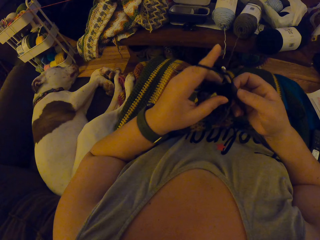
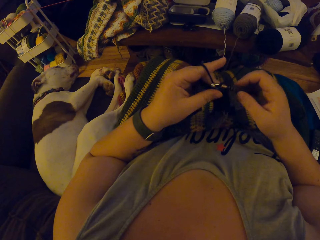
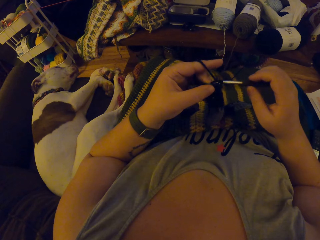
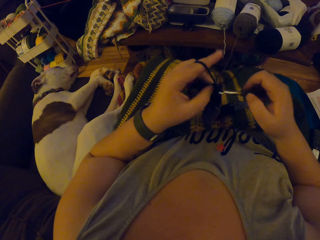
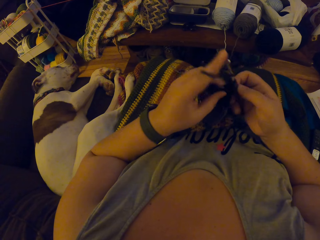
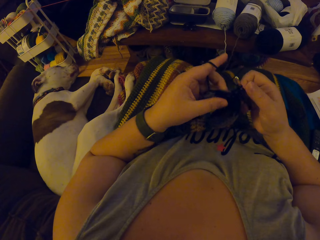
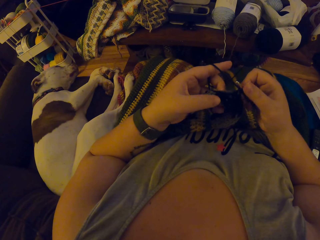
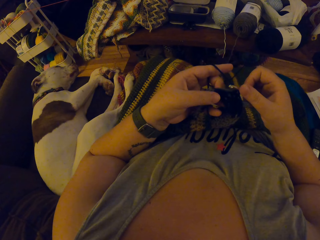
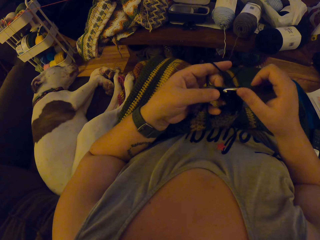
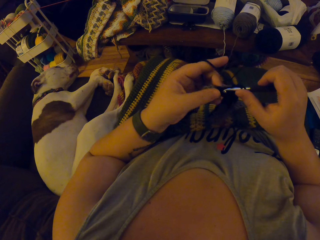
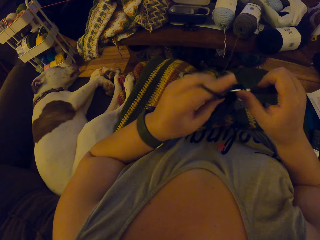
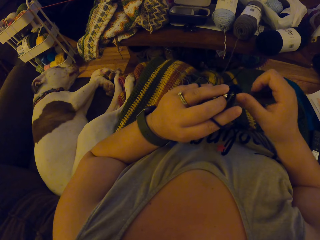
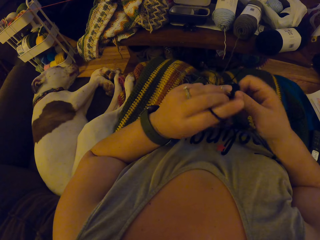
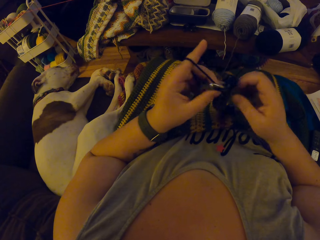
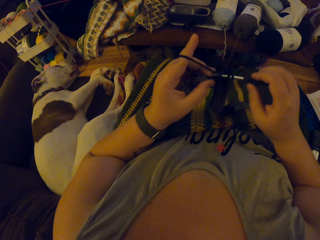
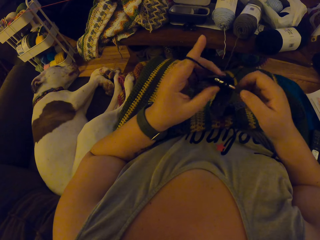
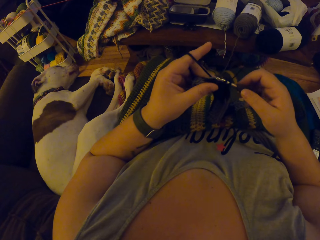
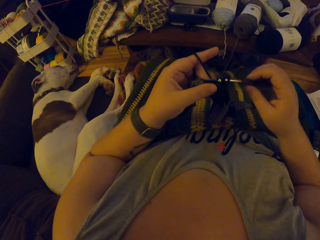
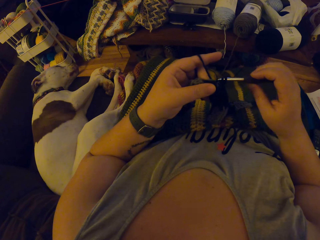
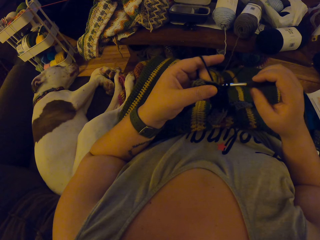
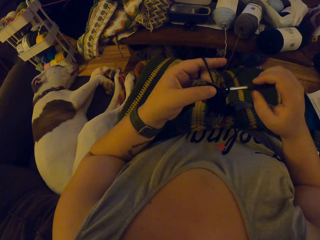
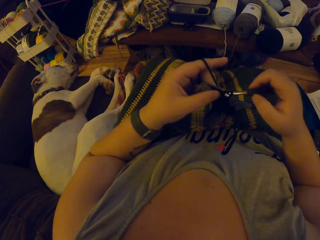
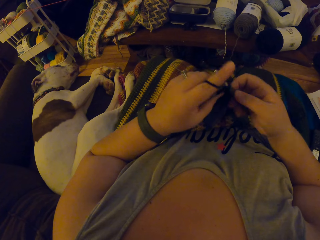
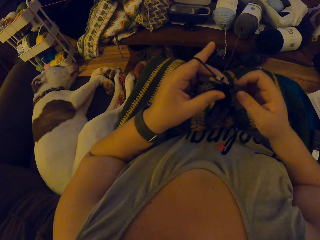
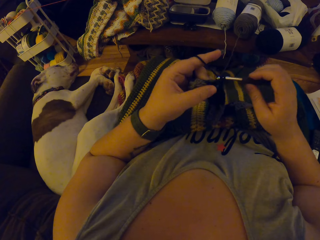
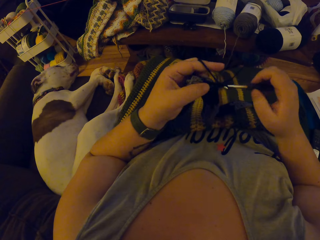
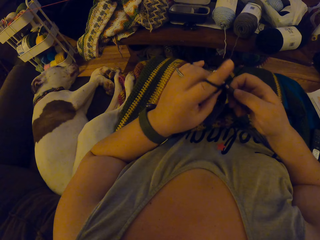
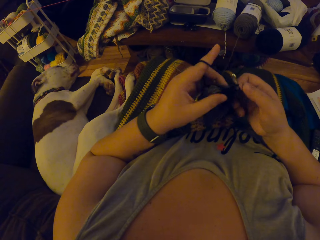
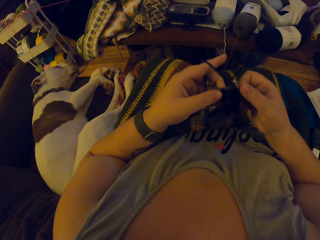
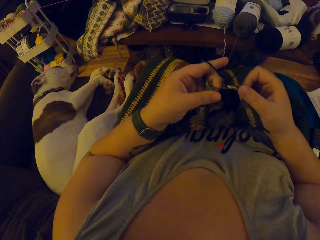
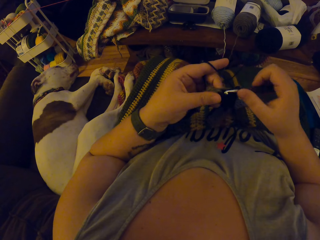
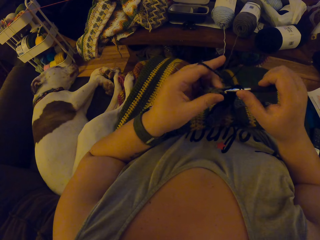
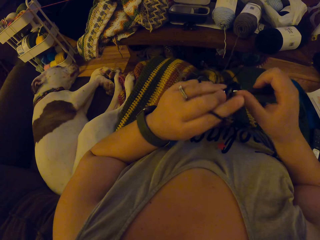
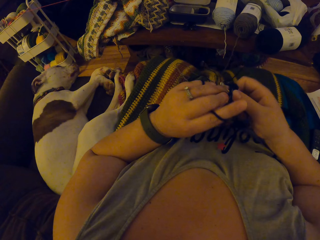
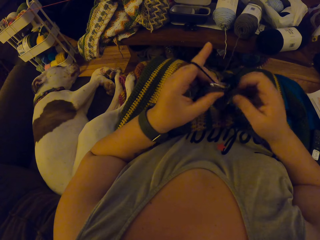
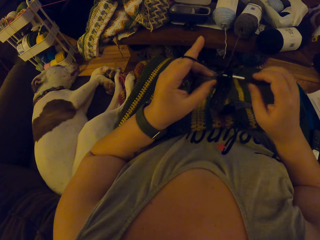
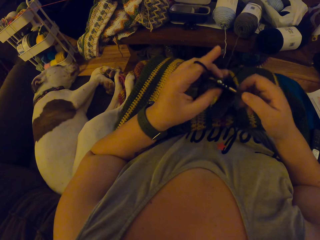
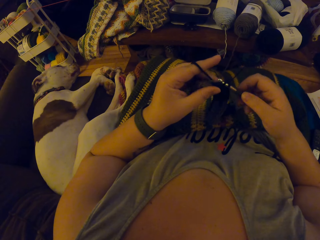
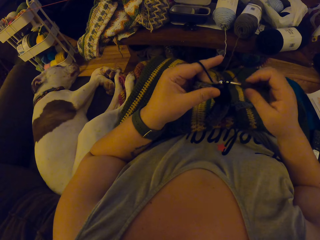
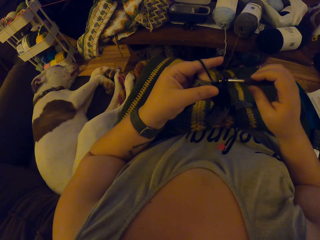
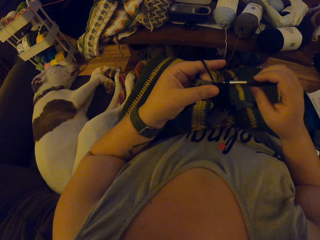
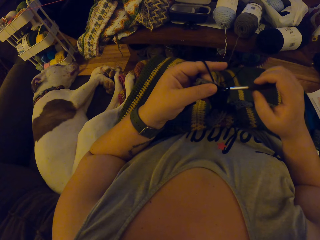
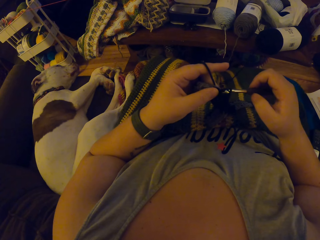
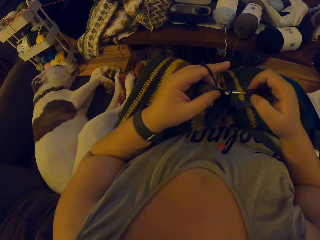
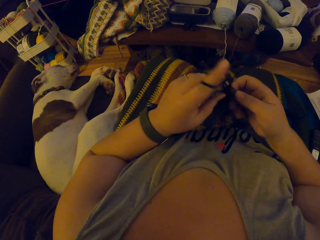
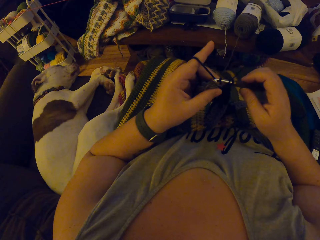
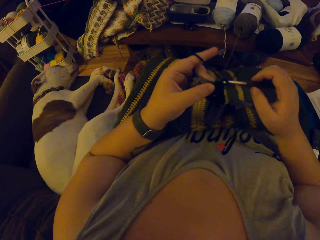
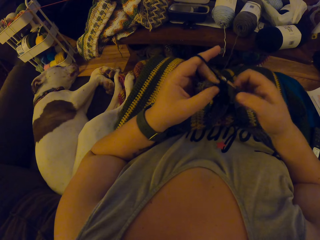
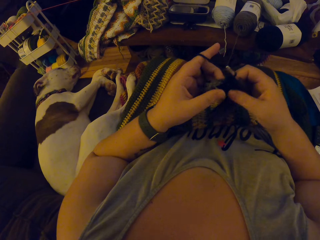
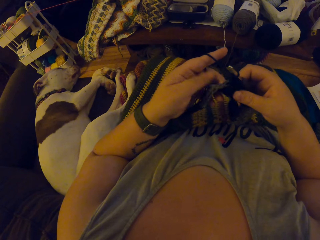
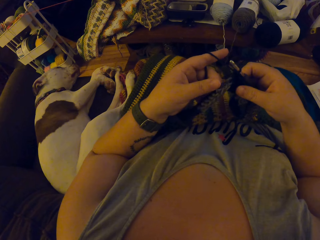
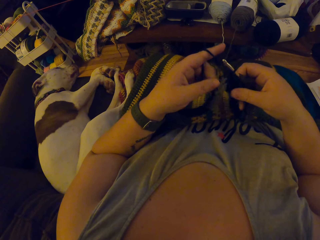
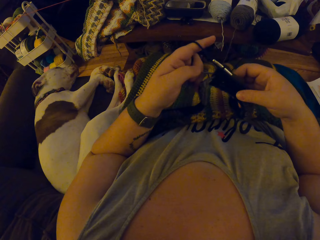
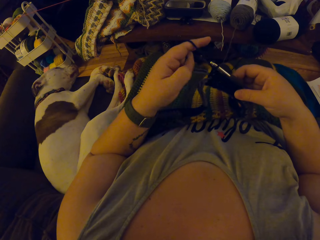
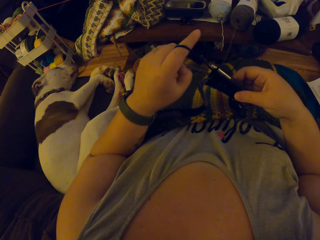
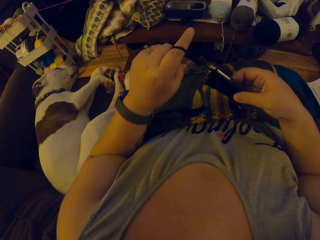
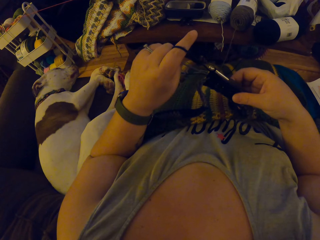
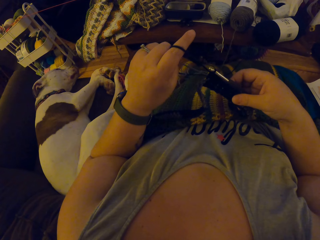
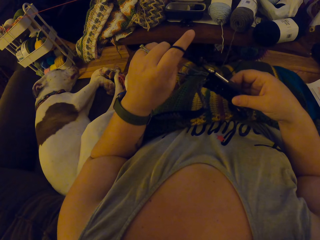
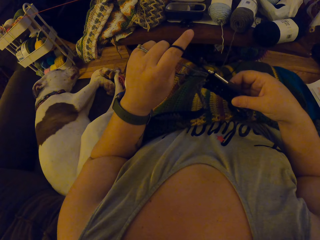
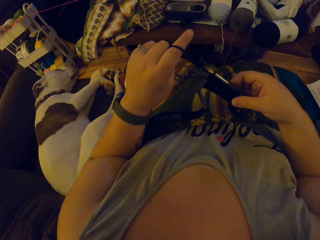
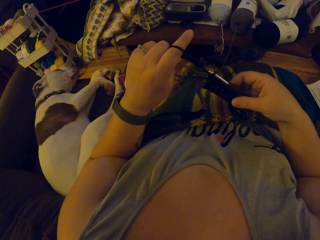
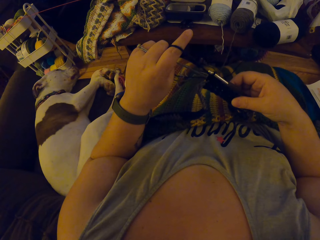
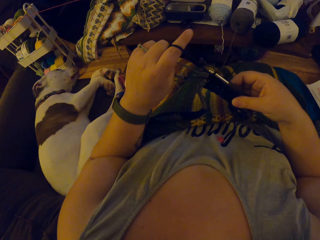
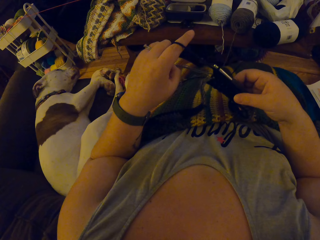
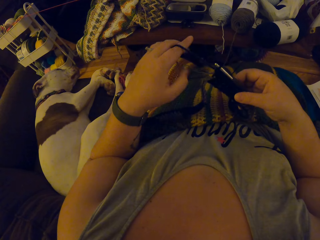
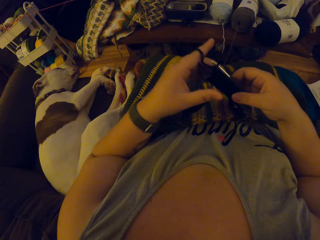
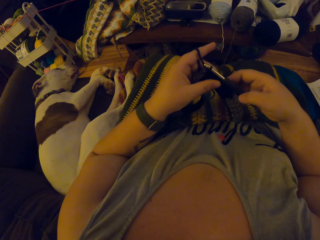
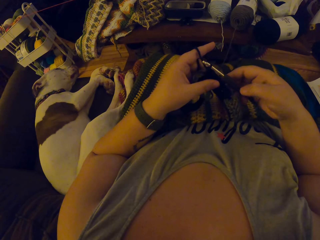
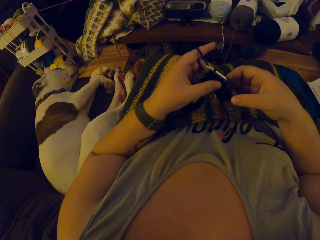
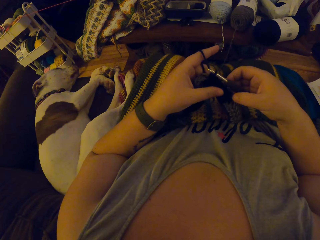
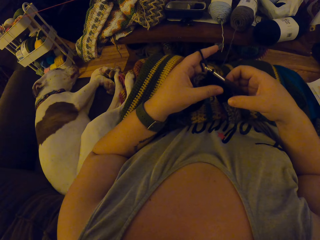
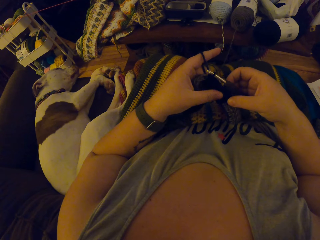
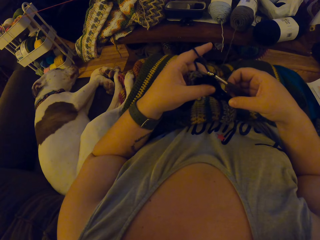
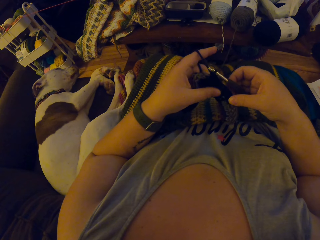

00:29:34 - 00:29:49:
The camera wearer stops knitting the fabric. They adjust the yarn.

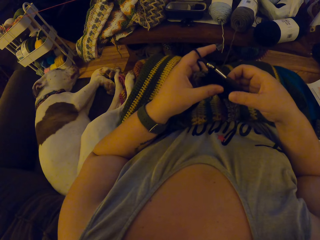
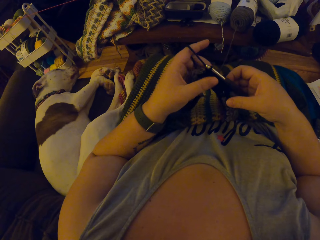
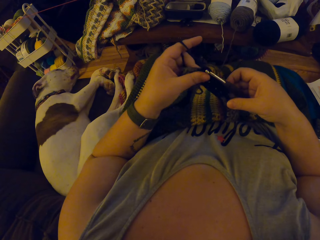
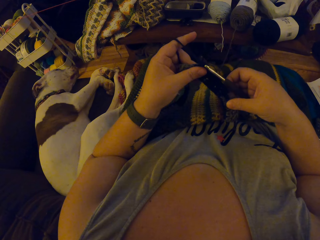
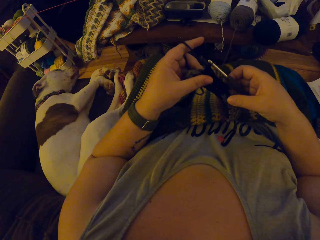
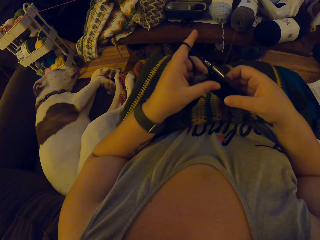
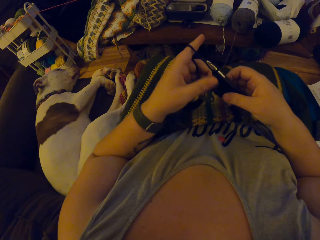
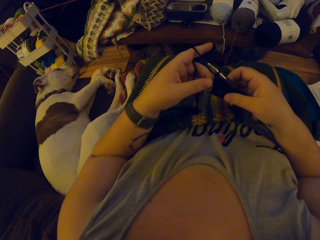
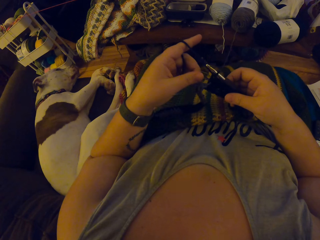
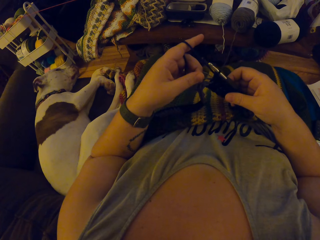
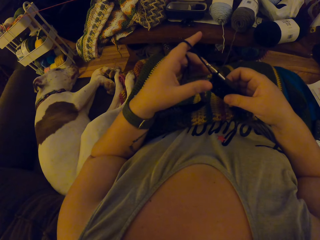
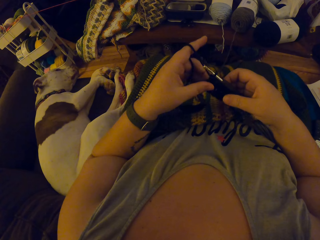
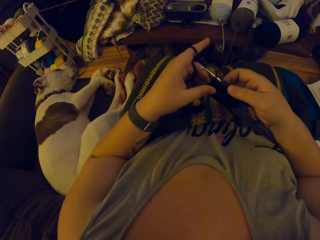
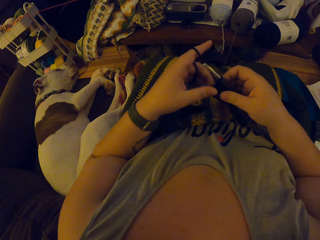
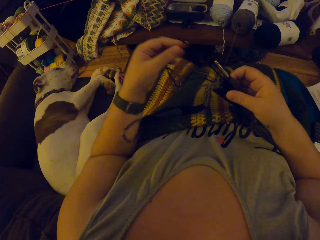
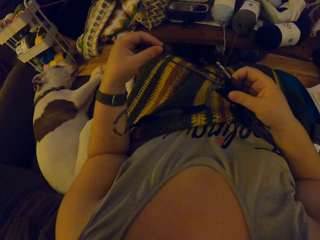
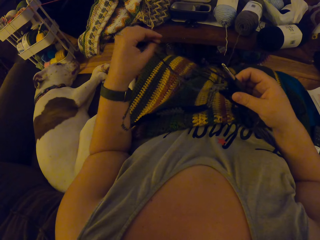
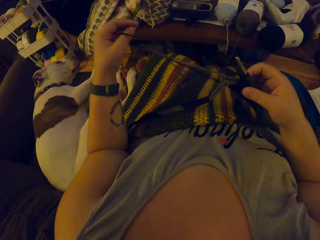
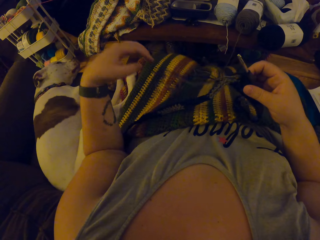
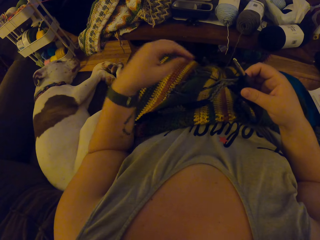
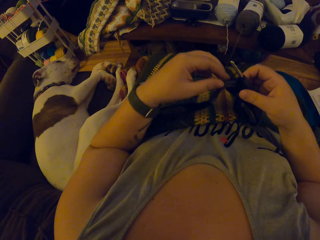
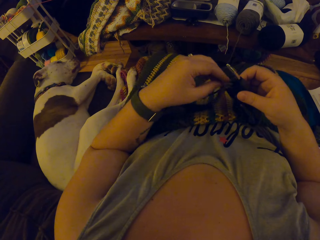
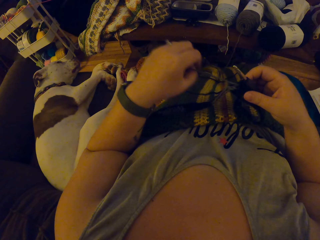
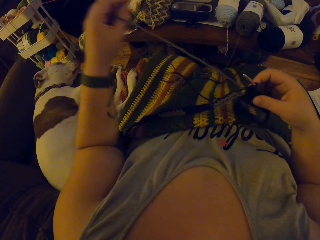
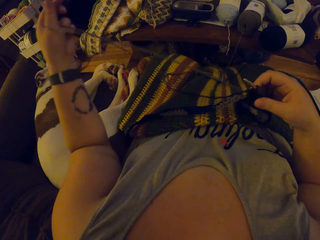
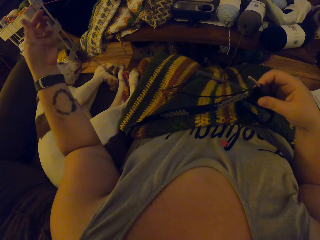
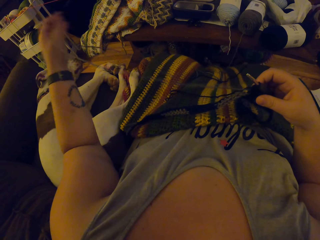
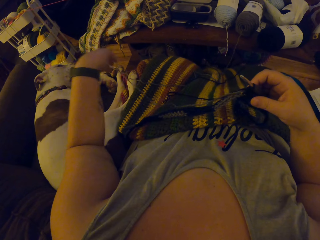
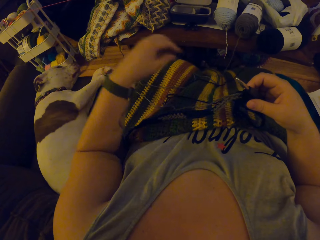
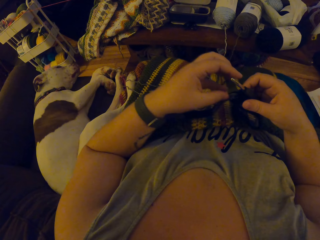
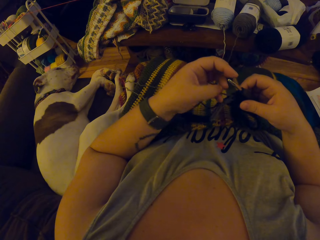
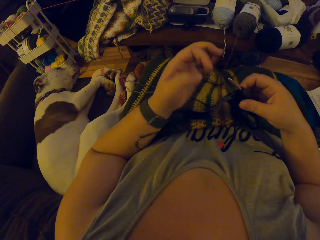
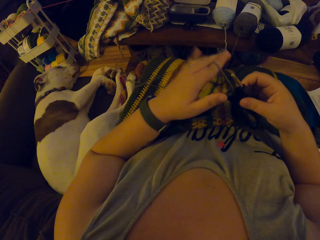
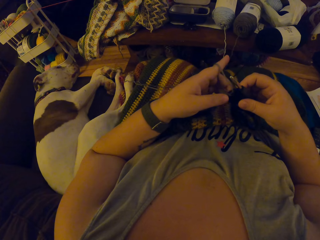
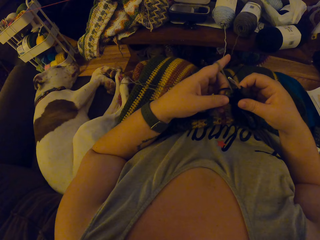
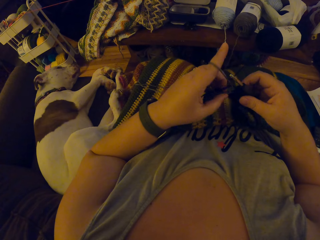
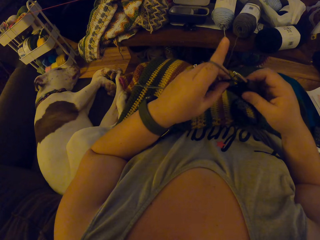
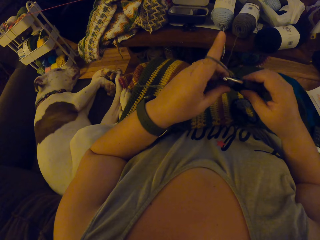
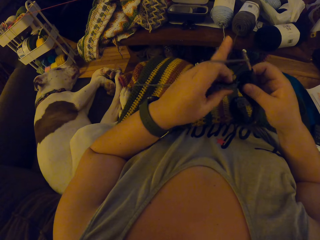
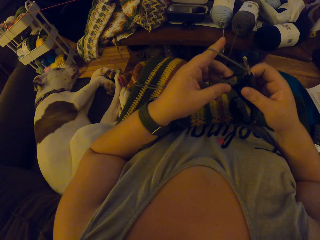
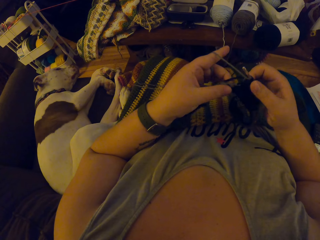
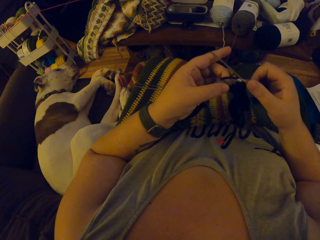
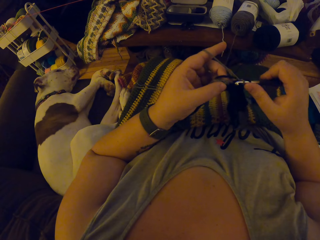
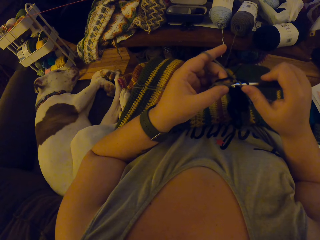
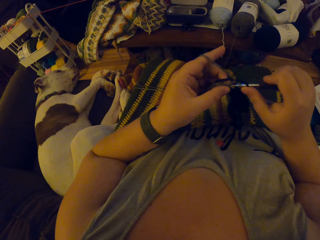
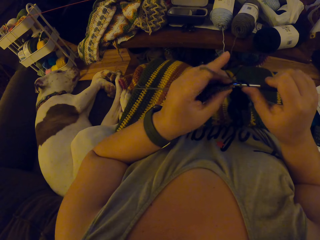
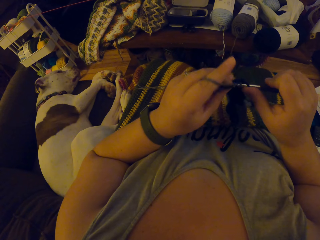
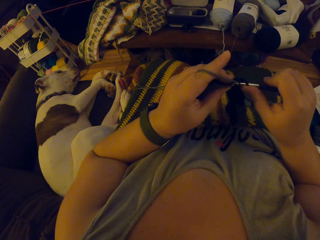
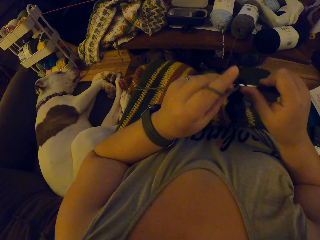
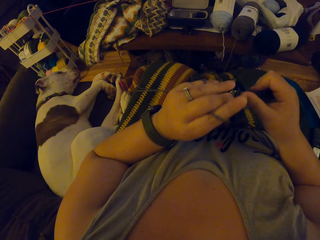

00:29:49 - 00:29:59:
The camera wearer crochets with the yarn and knits the fabric.
